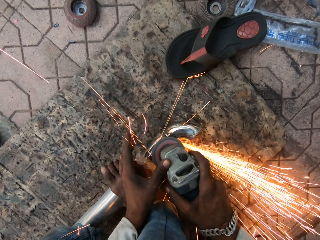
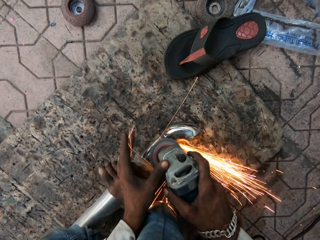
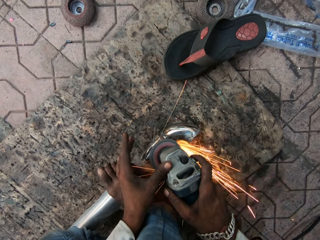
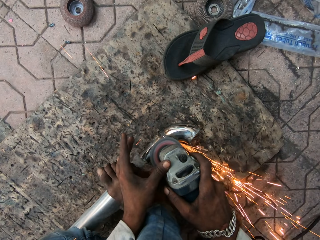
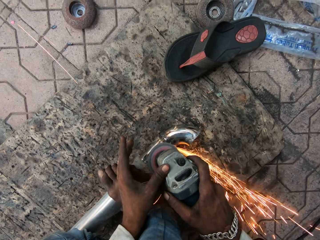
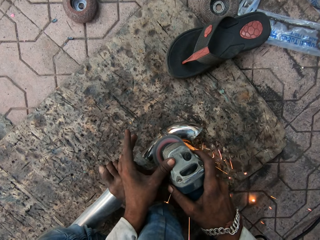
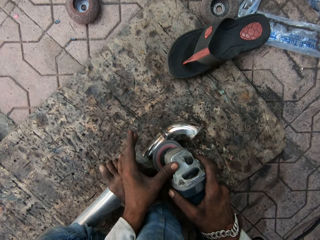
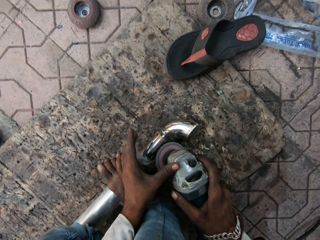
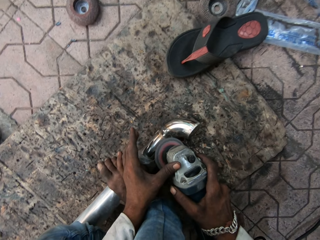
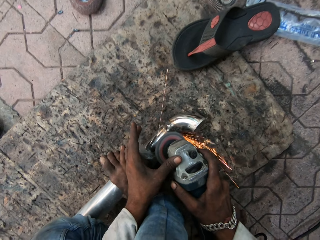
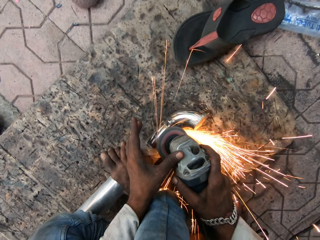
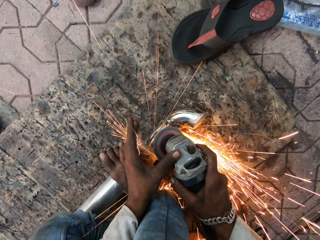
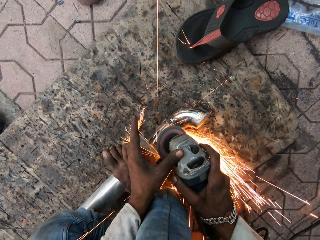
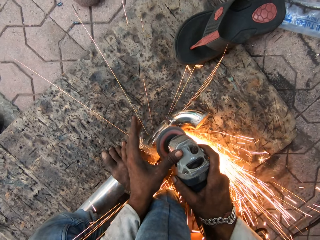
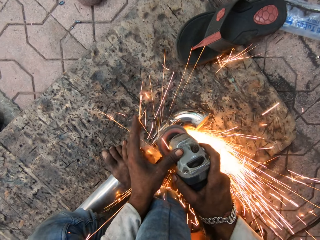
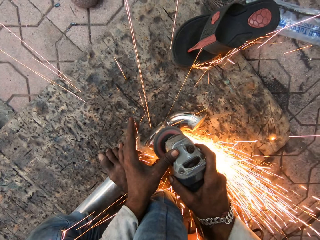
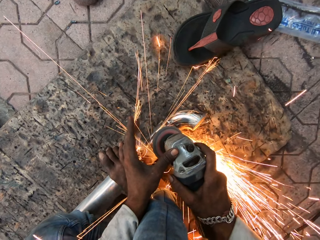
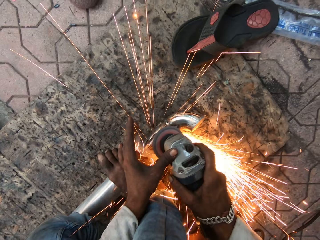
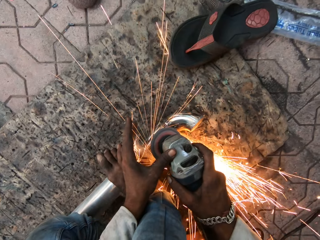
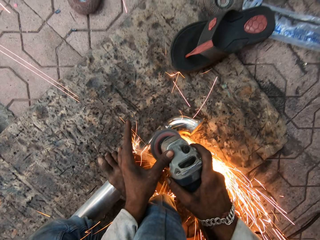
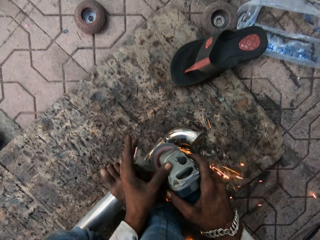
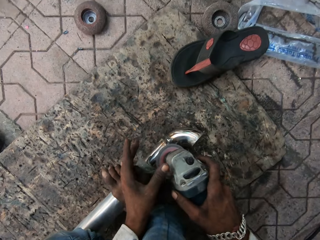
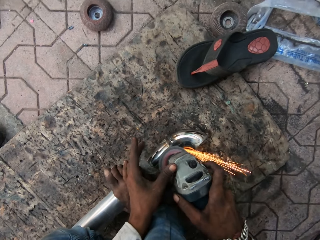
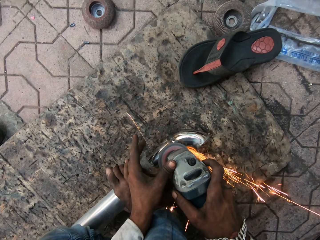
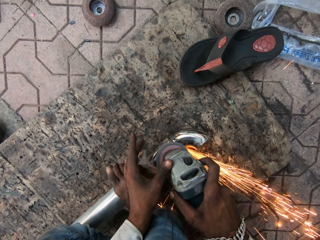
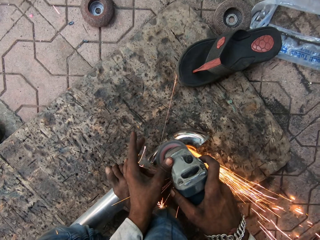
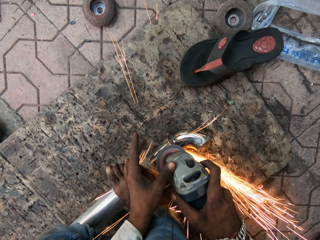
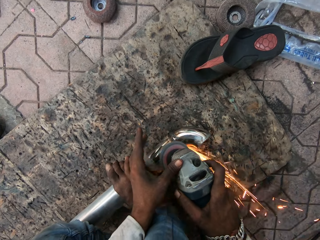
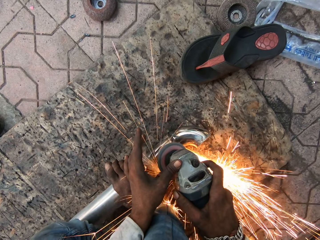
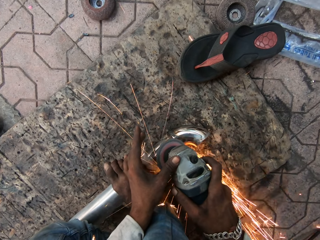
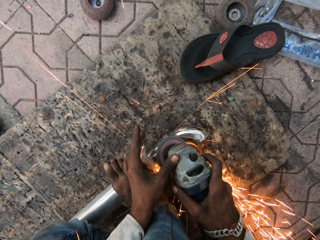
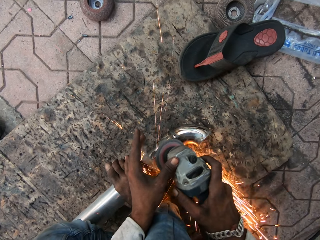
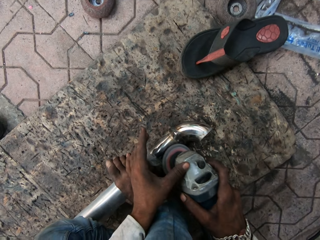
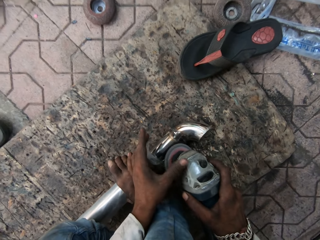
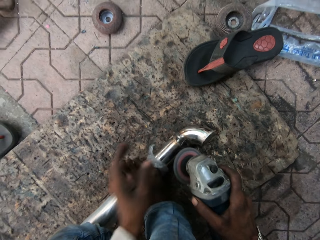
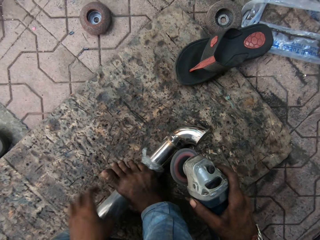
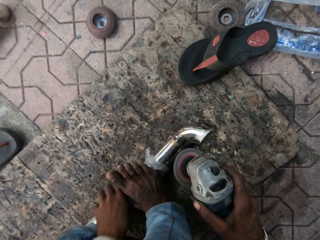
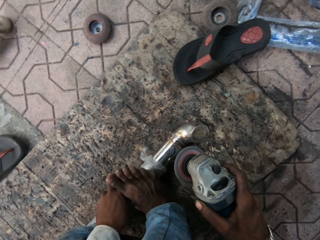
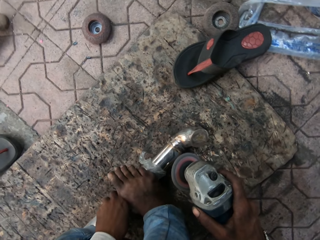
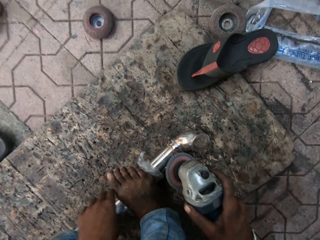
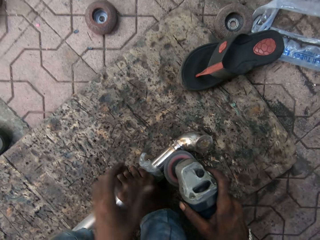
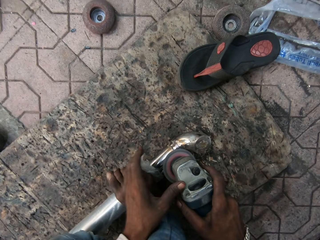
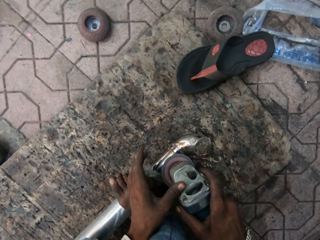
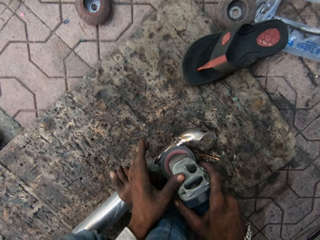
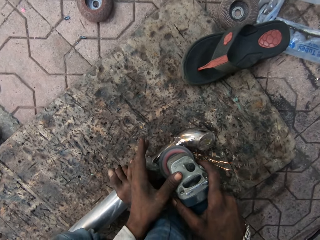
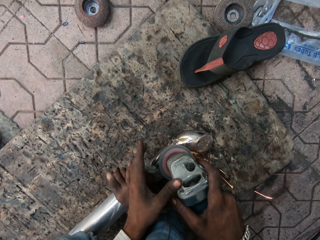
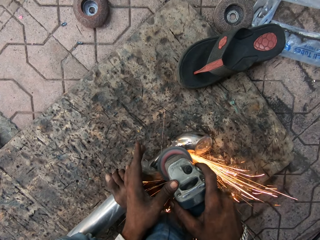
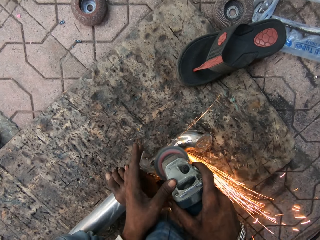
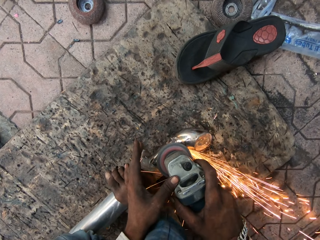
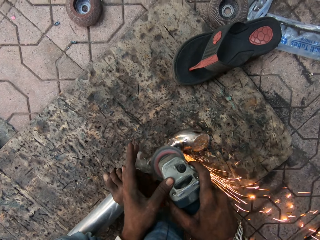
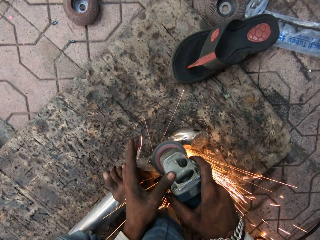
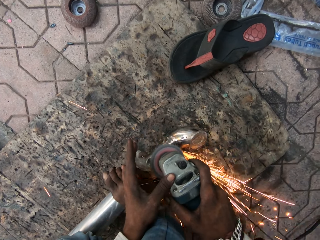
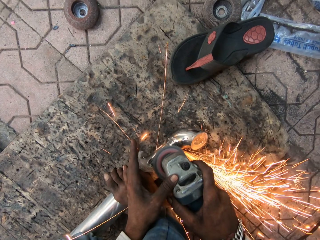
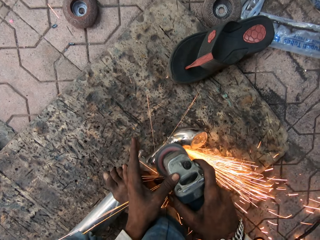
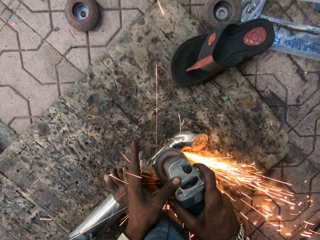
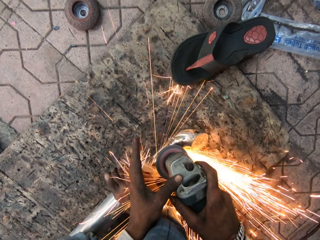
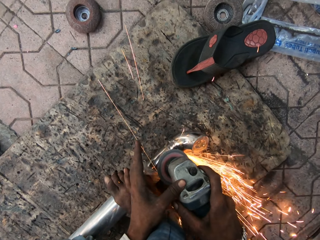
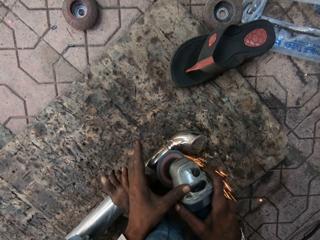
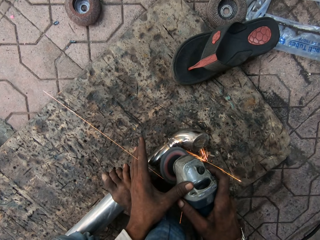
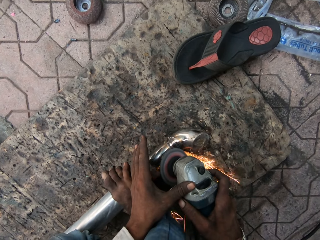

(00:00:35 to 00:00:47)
The camera wearer turns the metal rod. They grind the metal rod, hold the grinder machine with both hands and smoothen the metal.

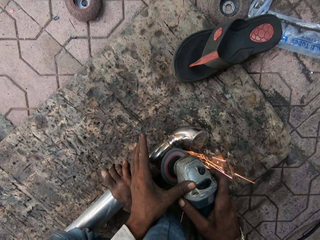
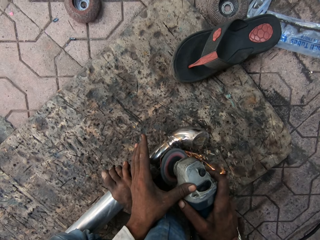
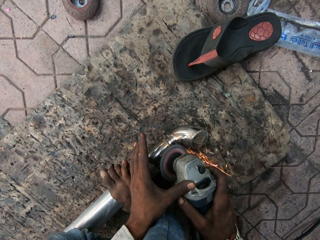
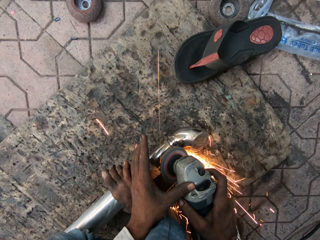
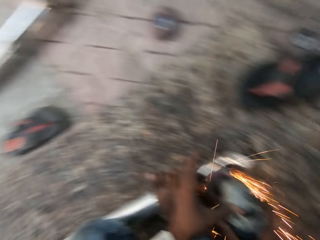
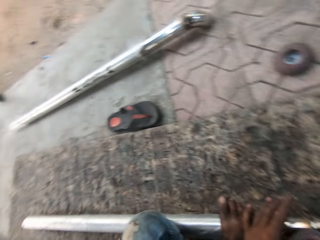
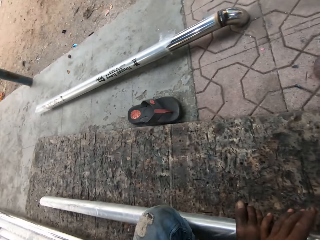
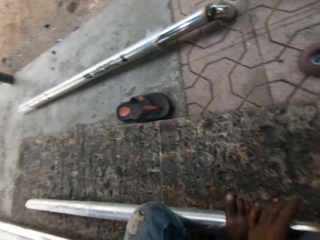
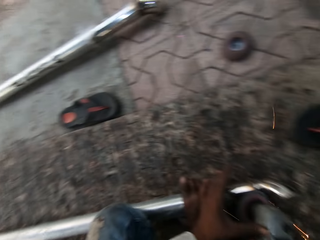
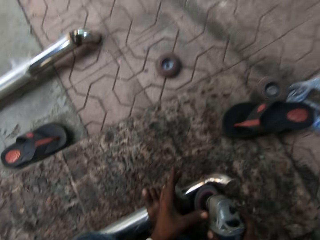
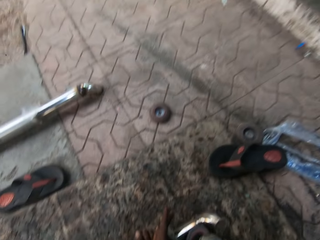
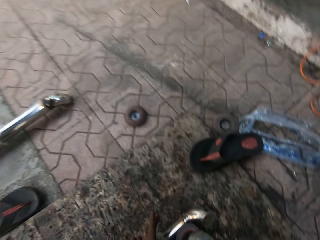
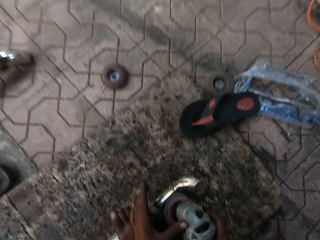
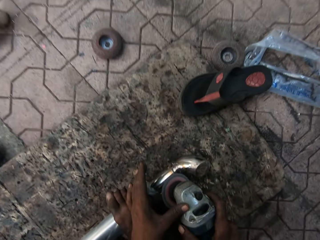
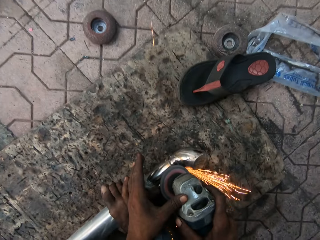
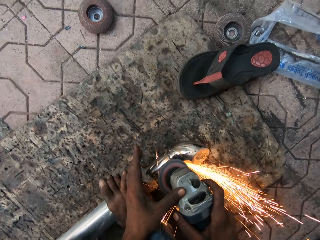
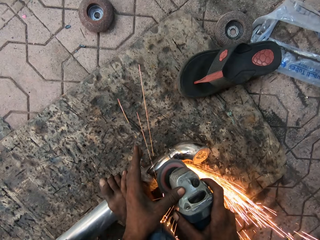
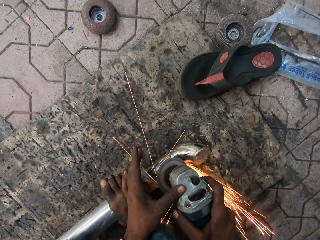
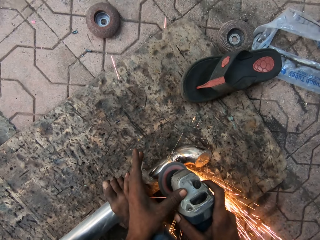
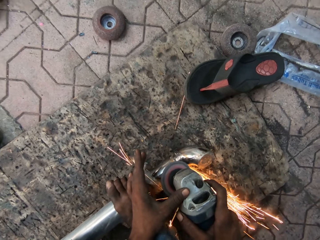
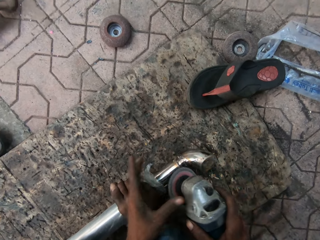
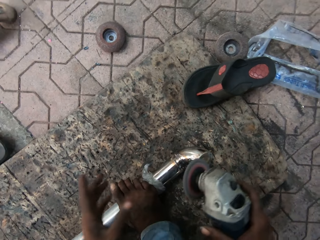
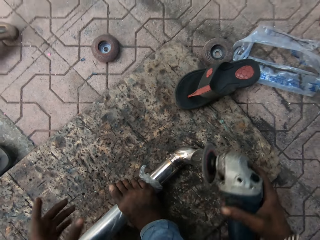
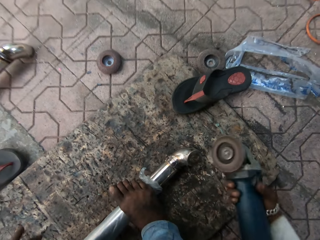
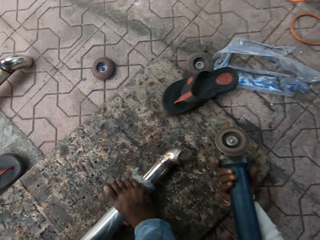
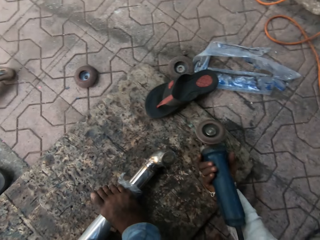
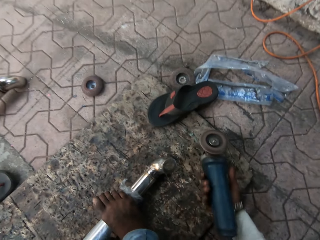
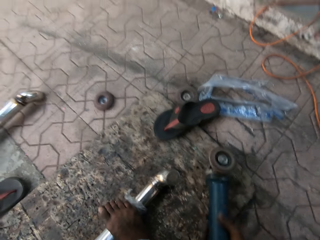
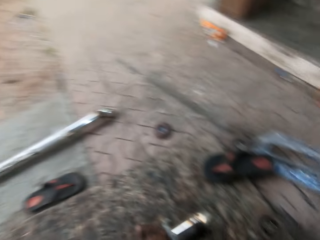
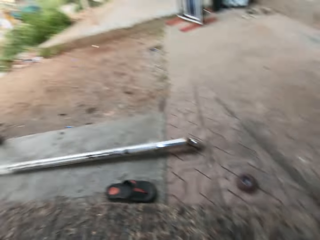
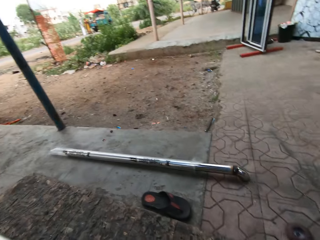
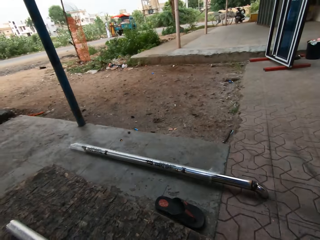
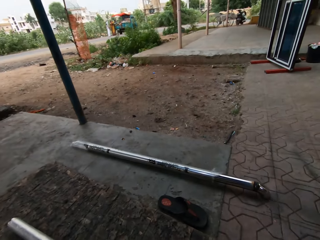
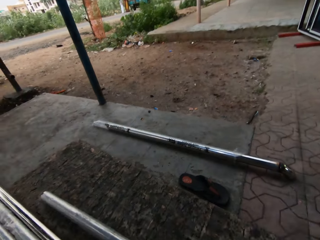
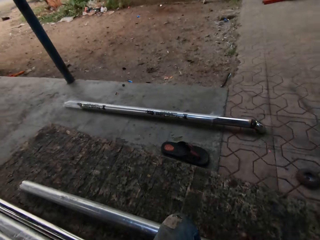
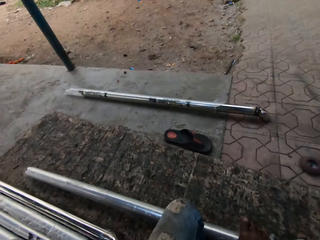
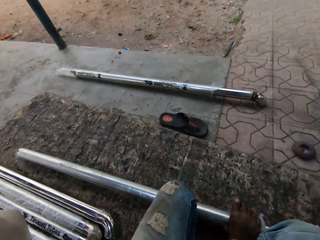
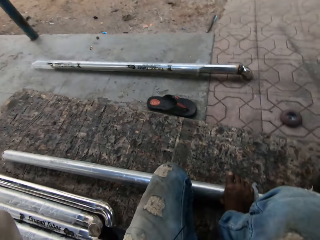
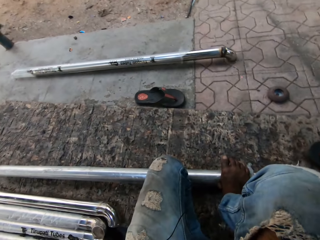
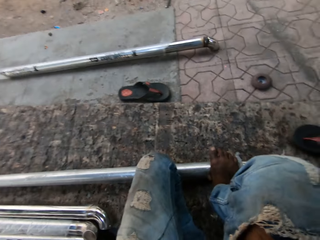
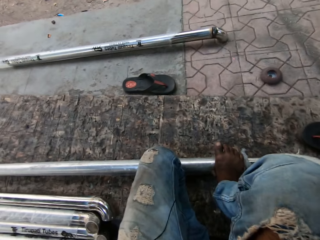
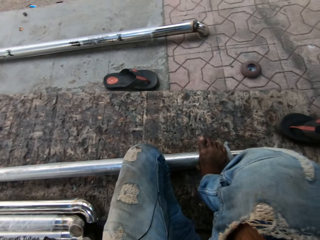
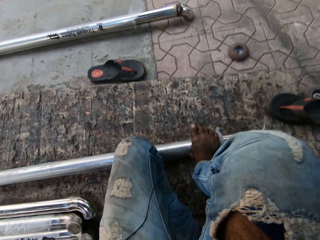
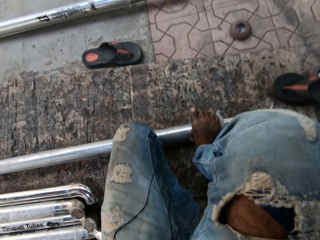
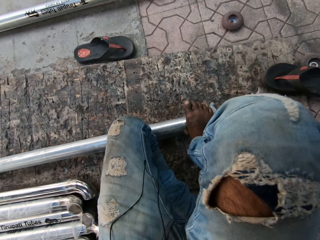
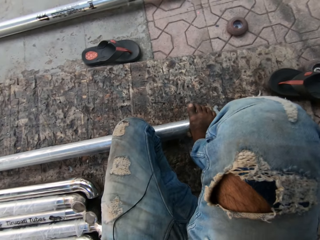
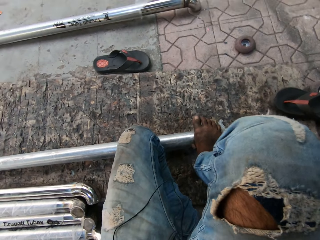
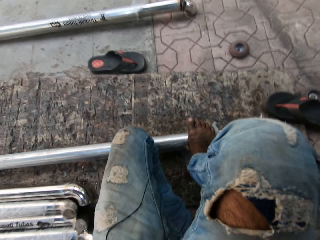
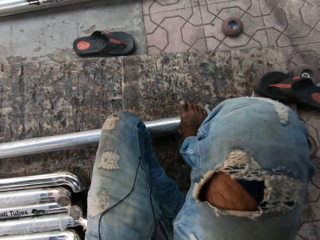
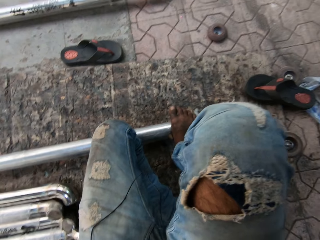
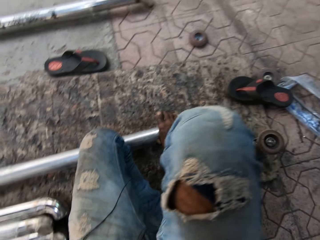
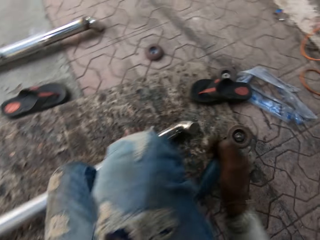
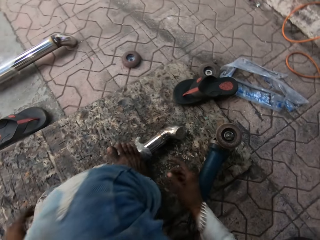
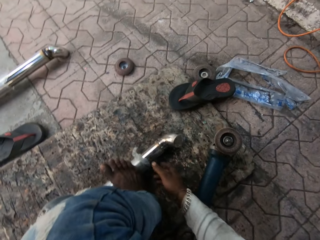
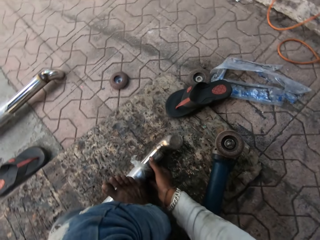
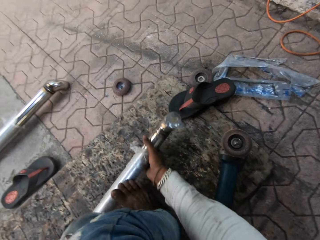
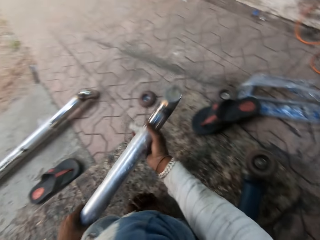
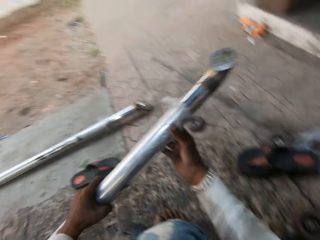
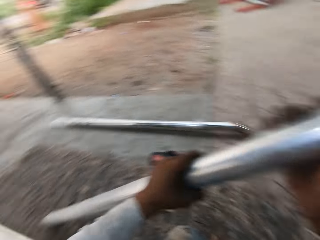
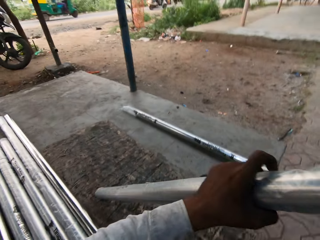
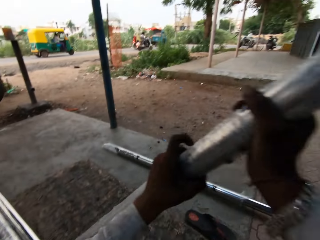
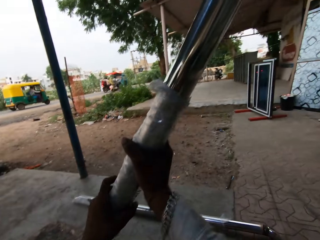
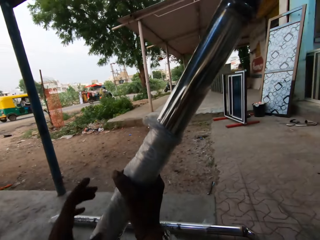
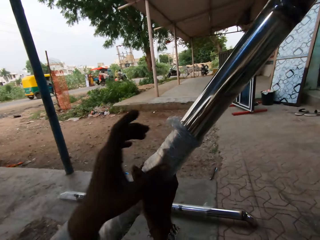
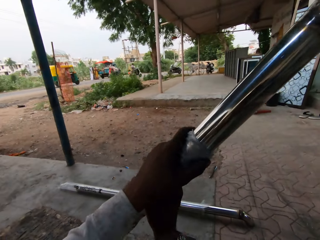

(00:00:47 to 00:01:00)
The camera wearer looks around. They turn around the floor. They grind the metal rod and smoothen the metal. They place the grinder on the floor. They look around. They turn around the building. They pick up the metal from the floor. They adjust the paper on the metal rod.
